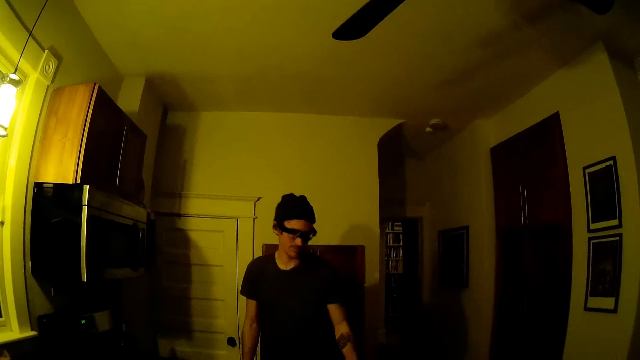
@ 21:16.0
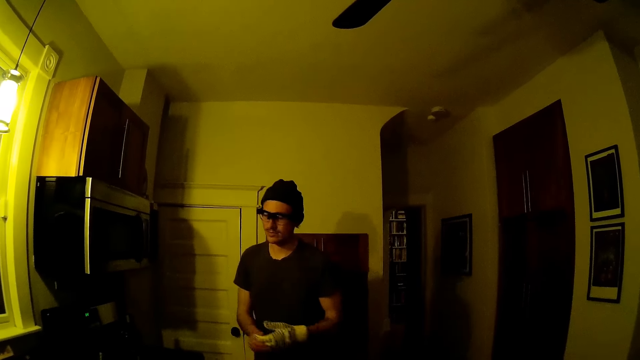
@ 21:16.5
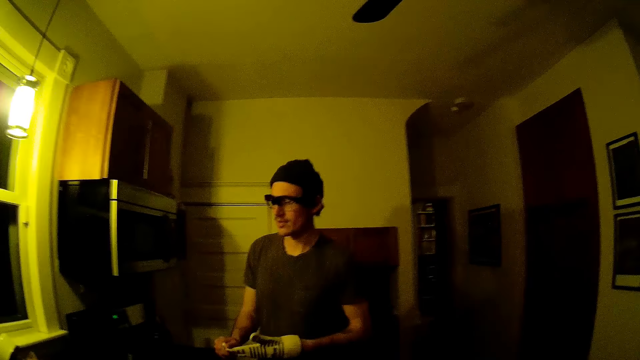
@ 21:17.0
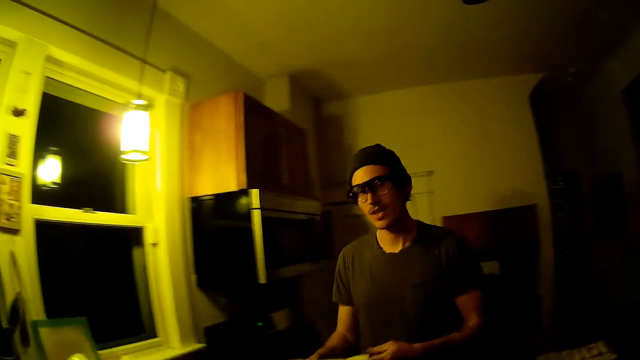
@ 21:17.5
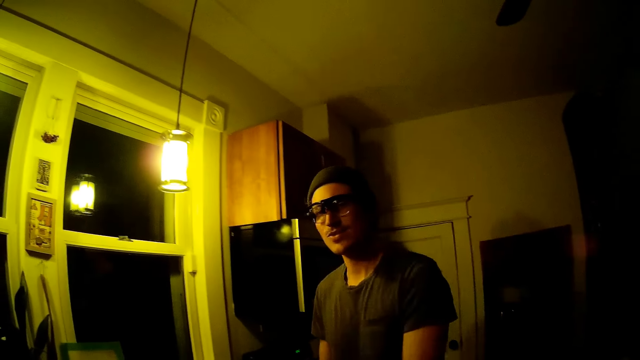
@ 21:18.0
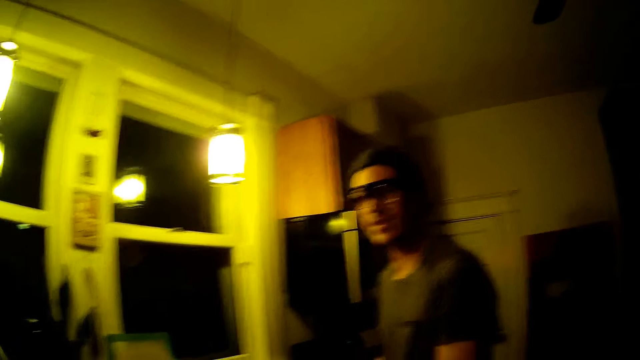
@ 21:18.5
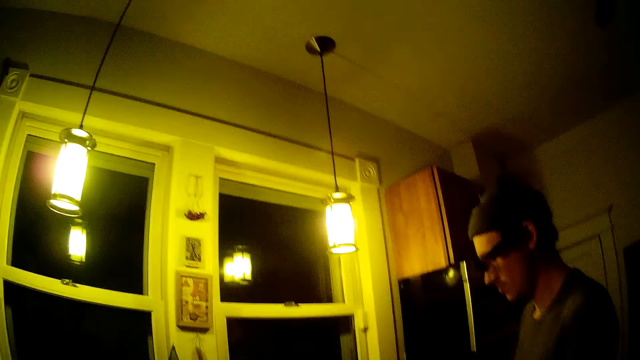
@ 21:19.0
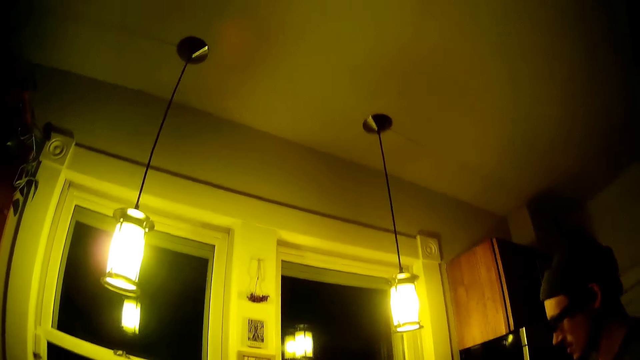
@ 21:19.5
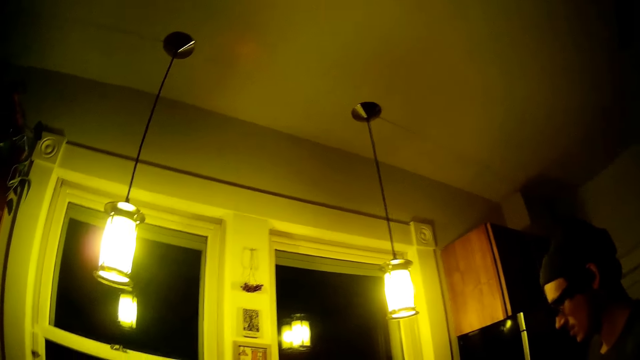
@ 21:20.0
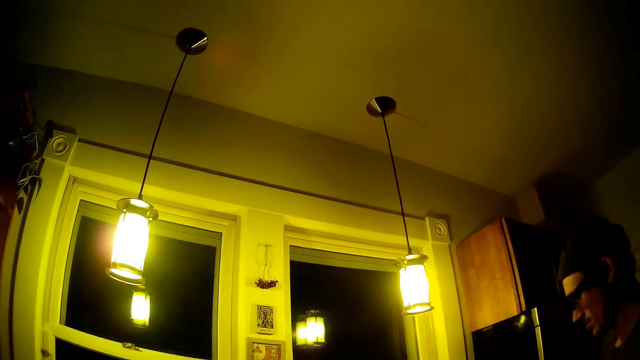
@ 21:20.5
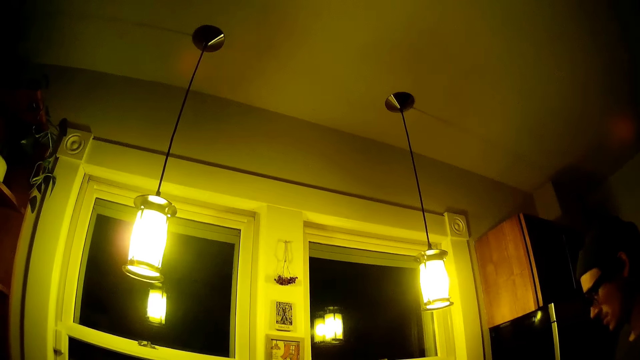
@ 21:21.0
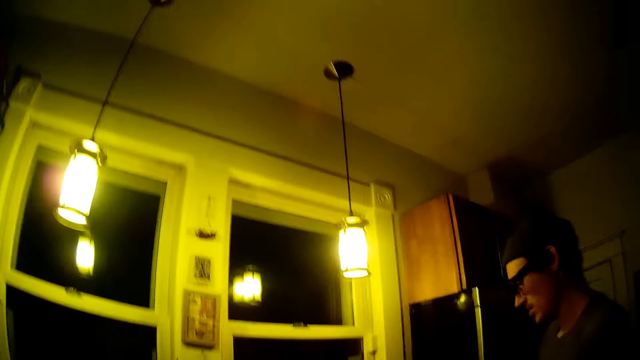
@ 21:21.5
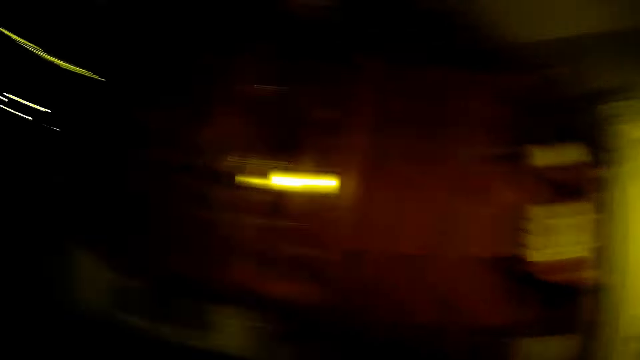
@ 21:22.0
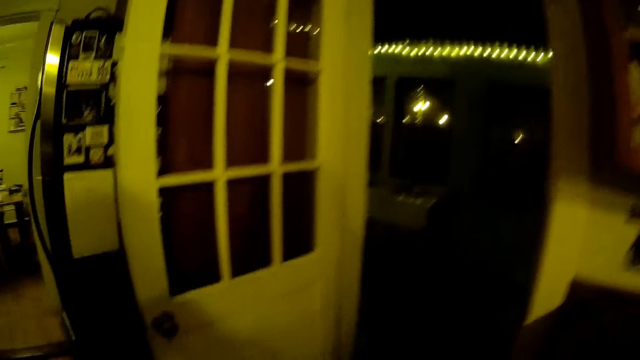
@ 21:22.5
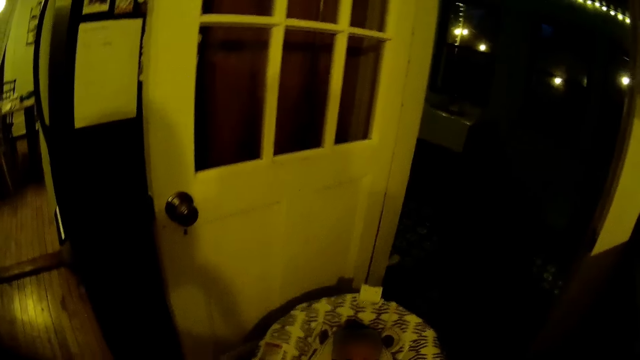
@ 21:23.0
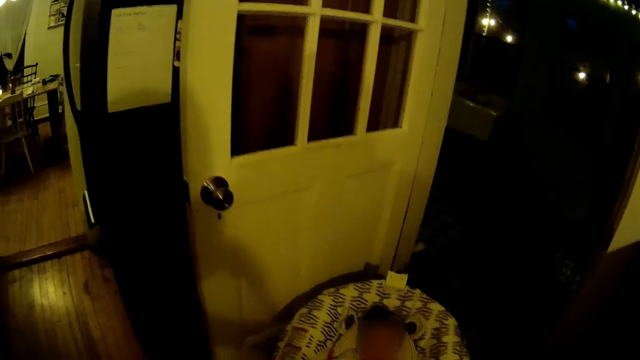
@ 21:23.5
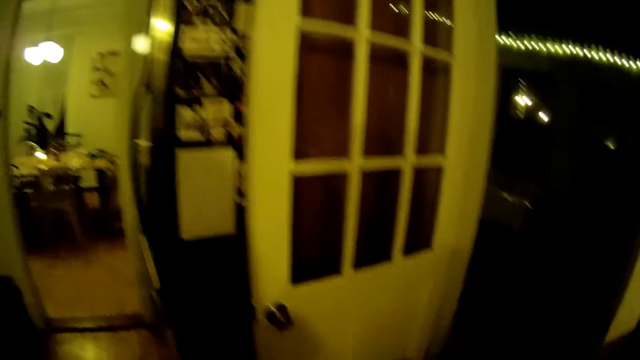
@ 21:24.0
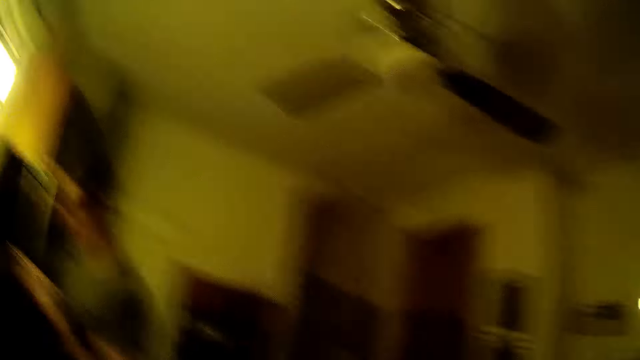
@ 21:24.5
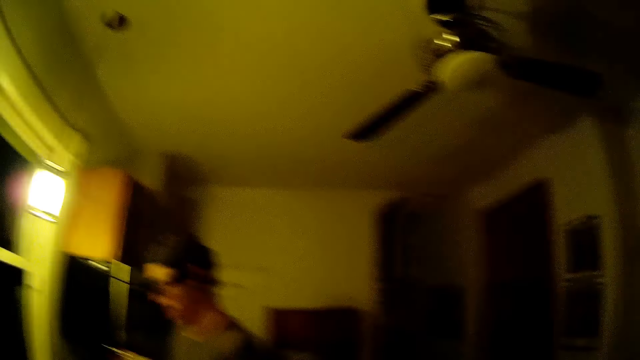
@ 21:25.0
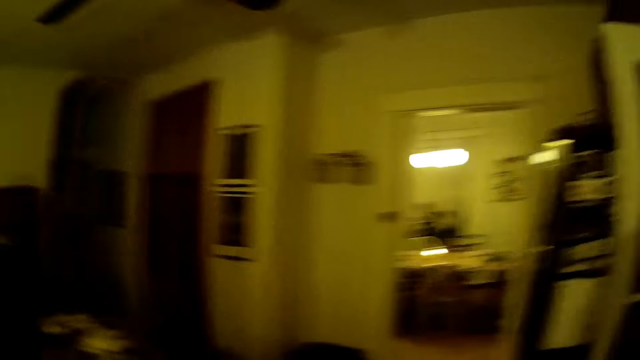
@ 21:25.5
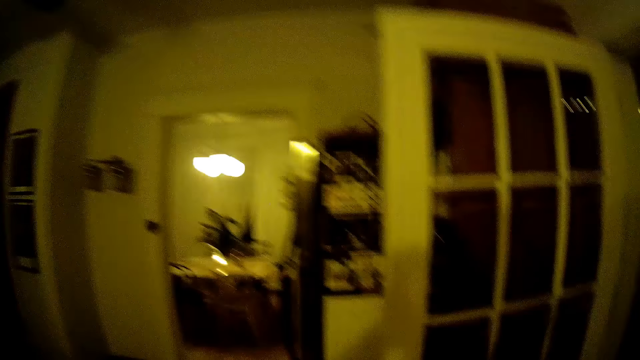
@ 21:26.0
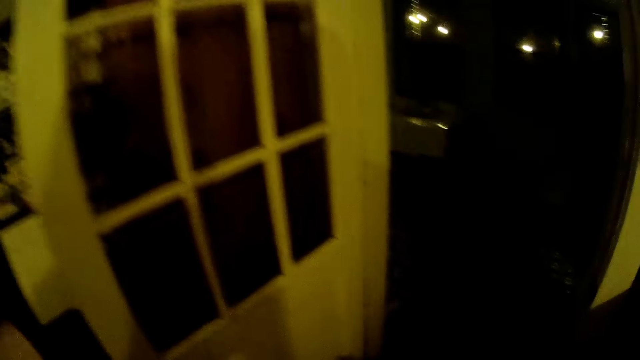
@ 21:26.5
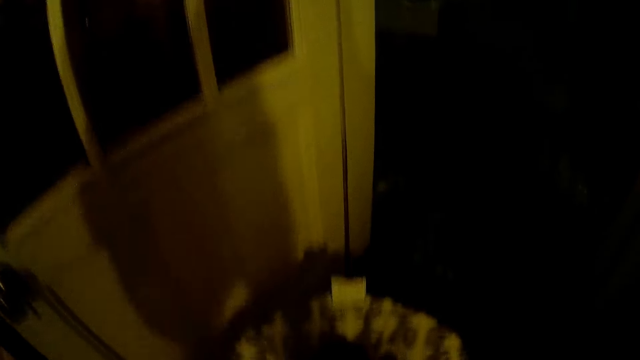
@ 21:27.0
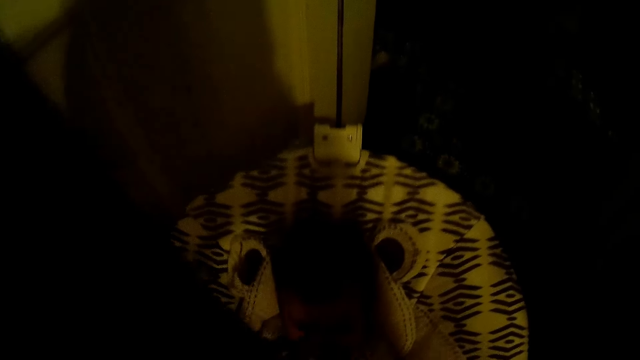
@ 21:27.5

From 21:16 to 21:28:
A man converses. The camera wearer talks to the baby. They turn around.

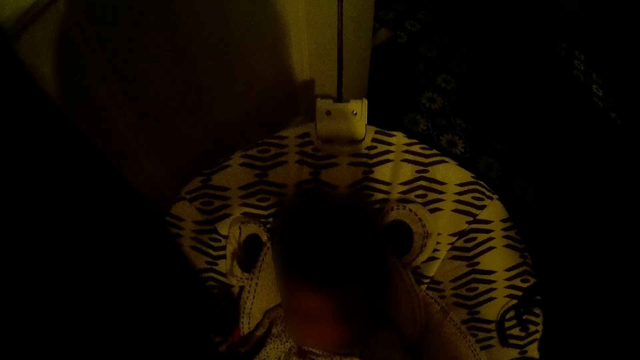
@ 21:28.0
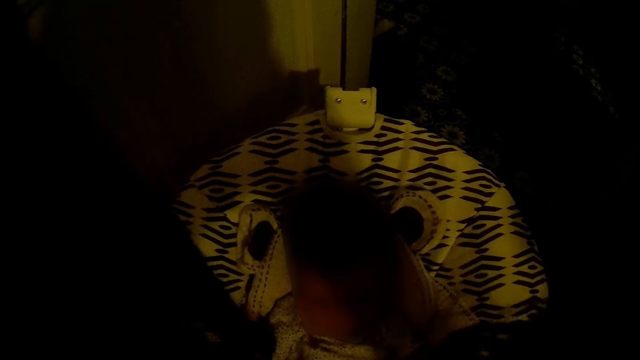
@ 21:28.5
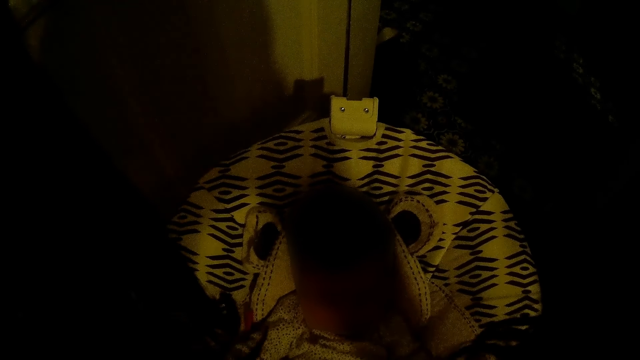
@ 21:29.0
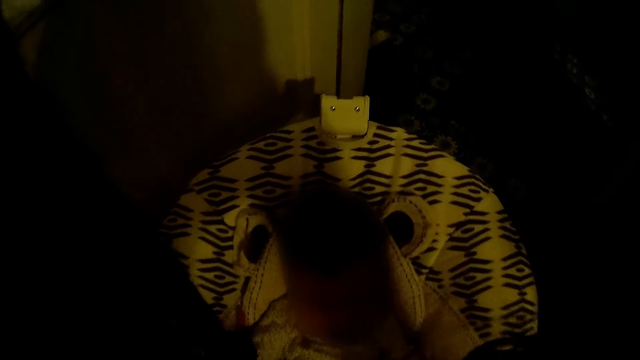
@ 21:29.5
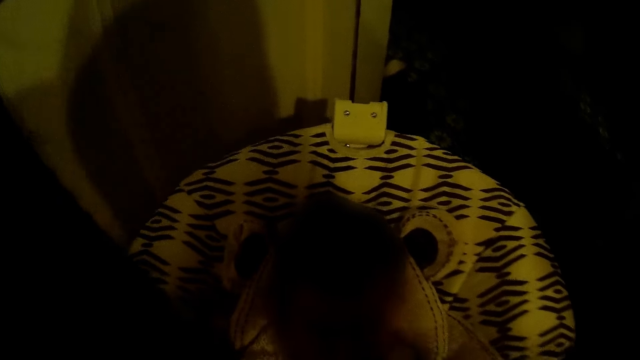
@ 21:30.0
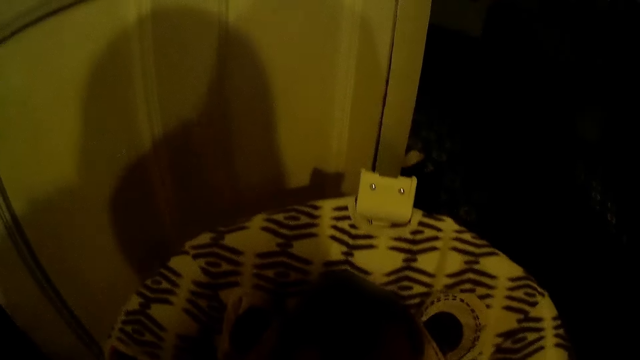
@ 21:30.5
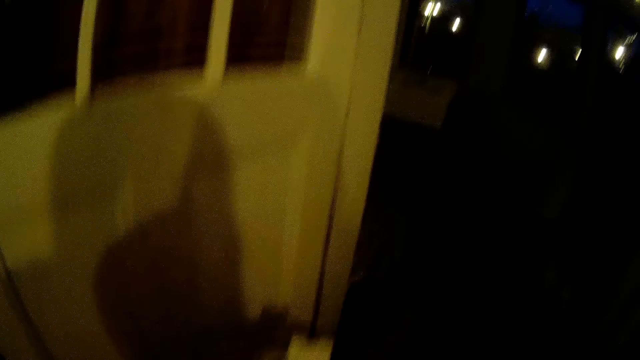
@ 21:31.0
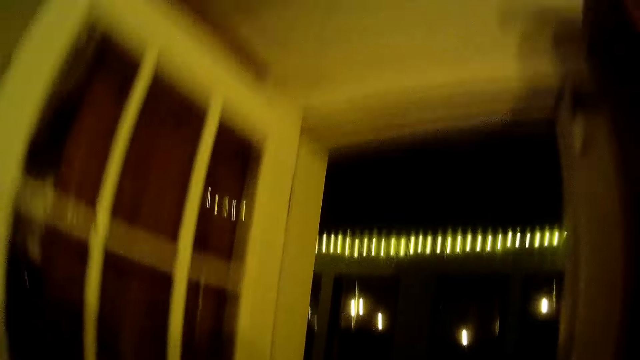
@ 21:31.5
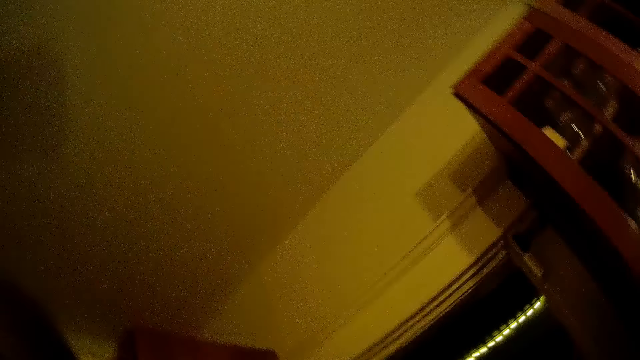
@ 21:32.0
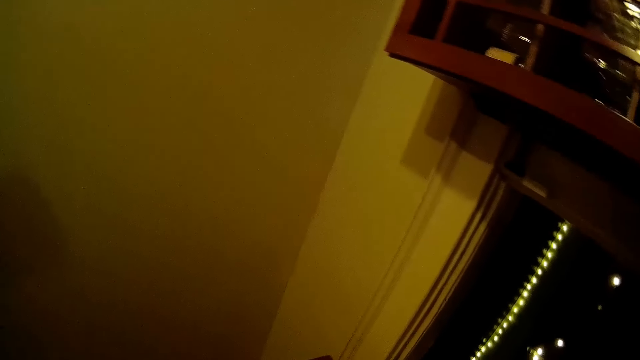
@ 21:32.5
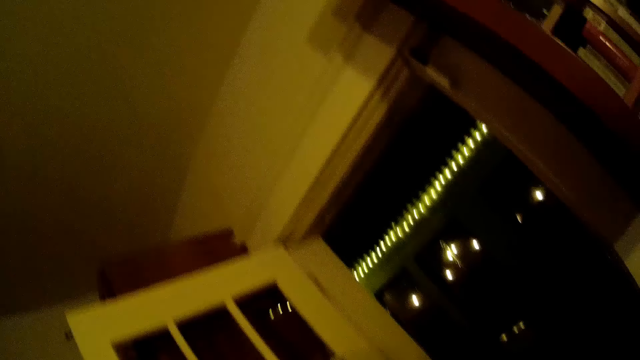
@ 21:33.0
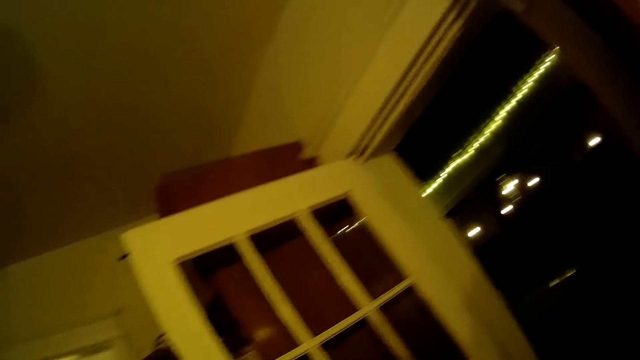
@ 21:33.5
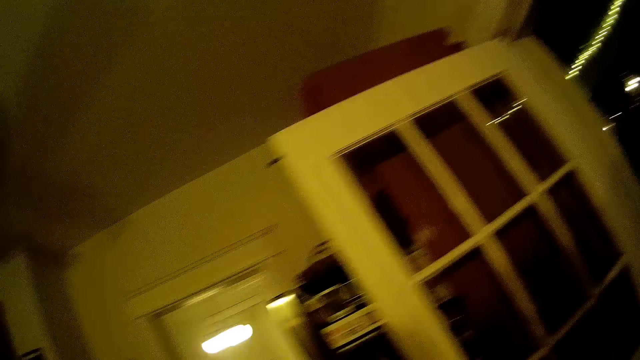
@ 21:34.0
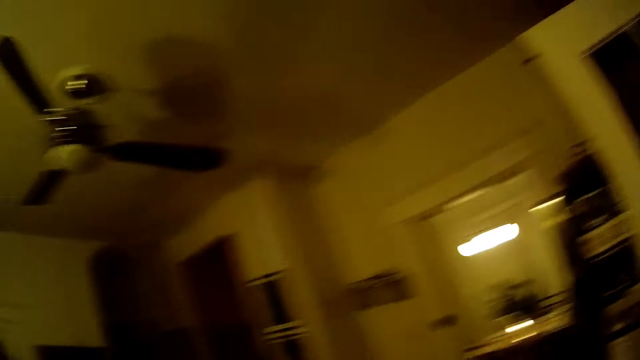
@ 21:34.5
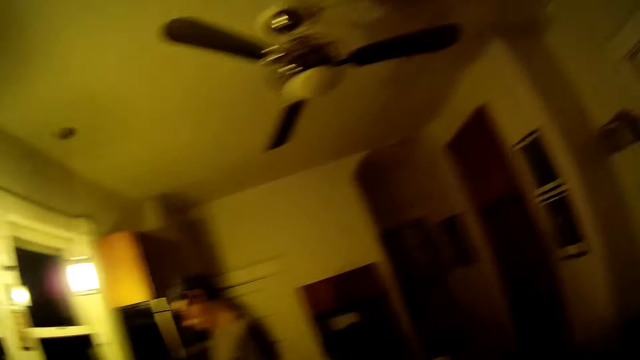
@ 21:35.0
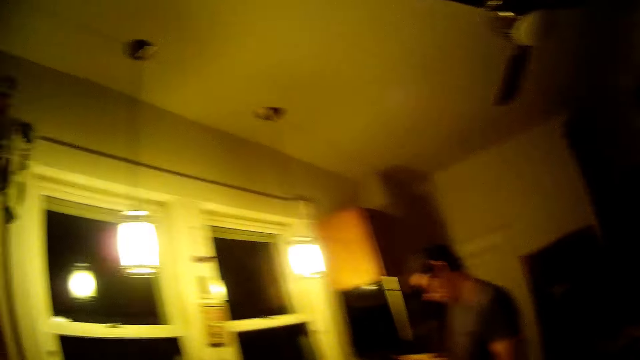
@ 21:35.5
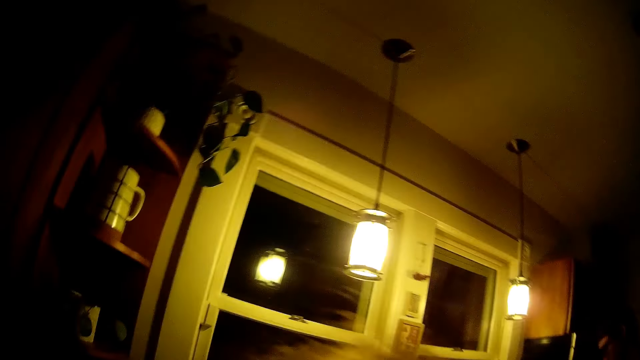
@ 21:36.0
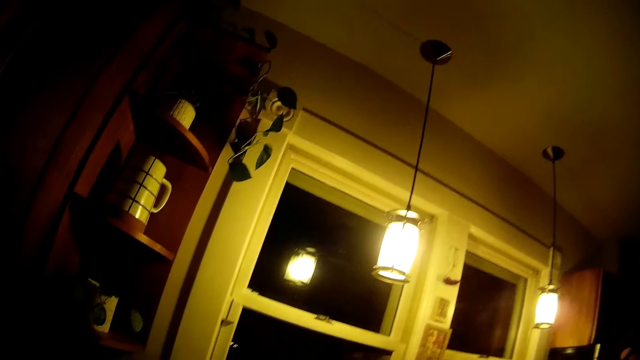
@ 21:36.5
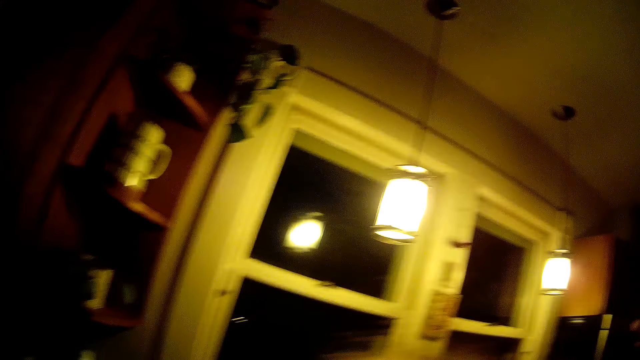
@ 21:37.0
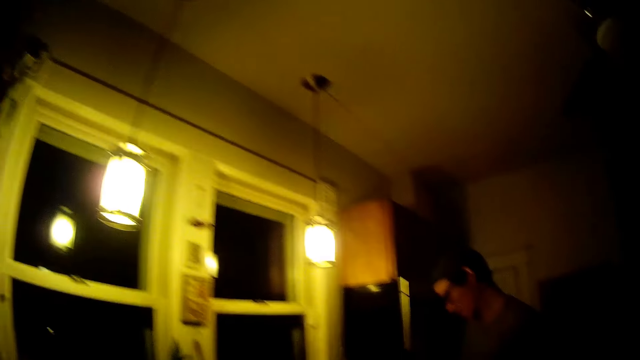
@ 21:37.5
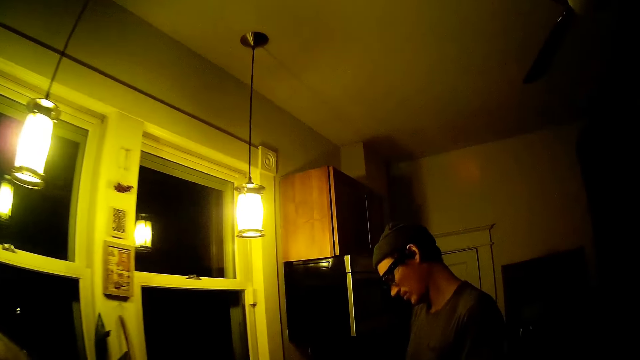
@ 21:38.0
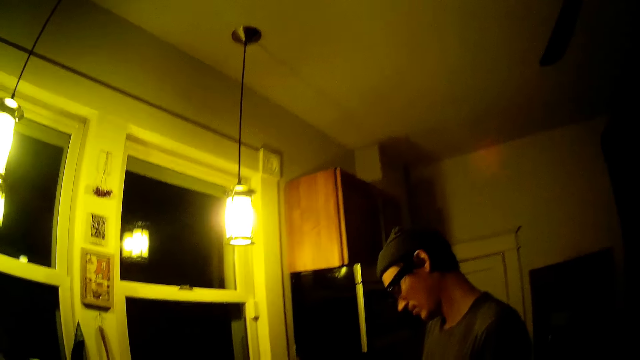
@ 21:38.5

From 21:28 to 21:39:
The camera wearer interacts with the baby.
